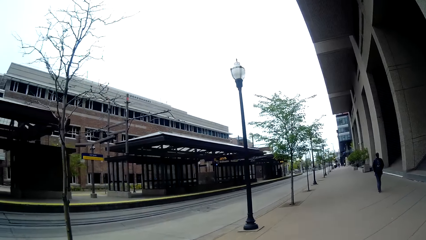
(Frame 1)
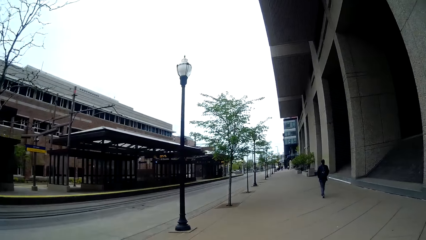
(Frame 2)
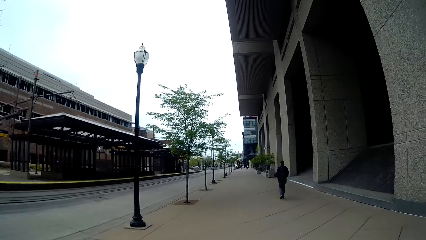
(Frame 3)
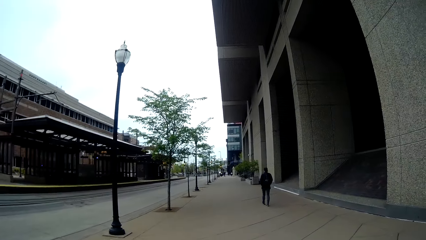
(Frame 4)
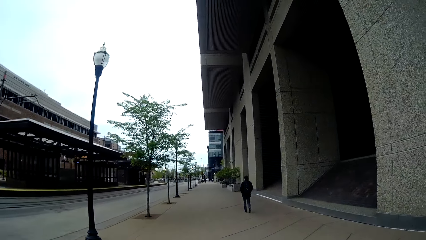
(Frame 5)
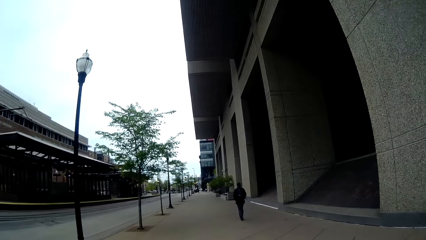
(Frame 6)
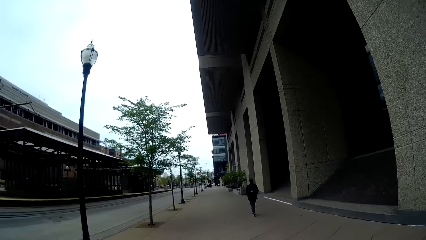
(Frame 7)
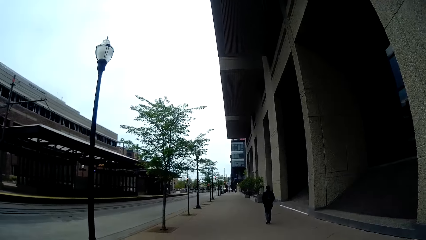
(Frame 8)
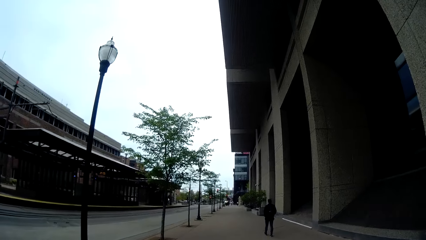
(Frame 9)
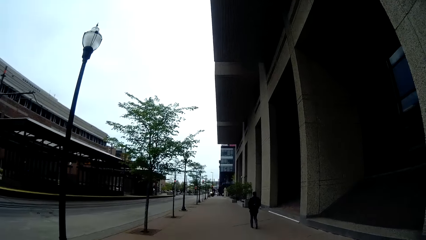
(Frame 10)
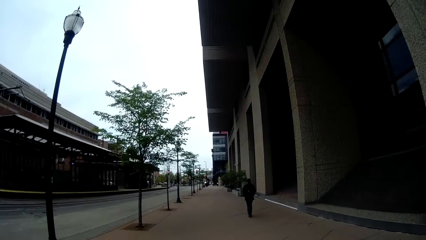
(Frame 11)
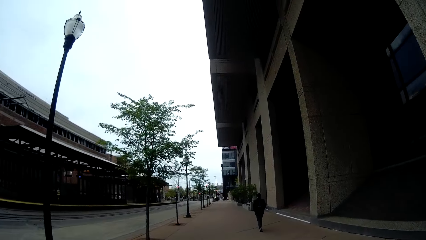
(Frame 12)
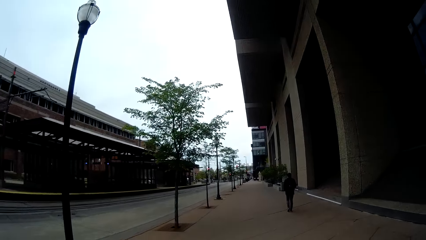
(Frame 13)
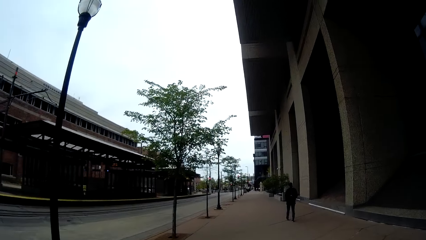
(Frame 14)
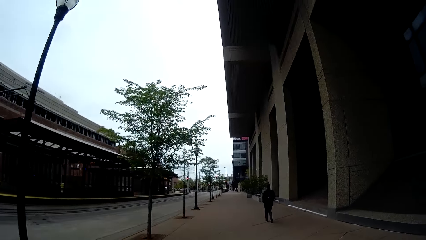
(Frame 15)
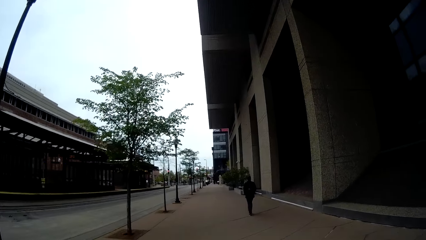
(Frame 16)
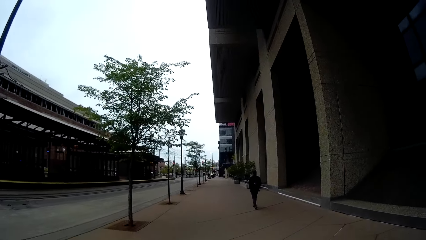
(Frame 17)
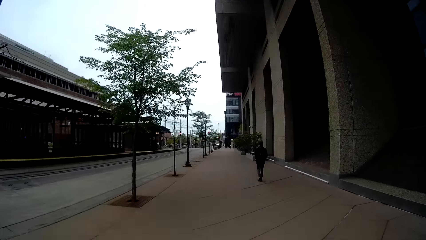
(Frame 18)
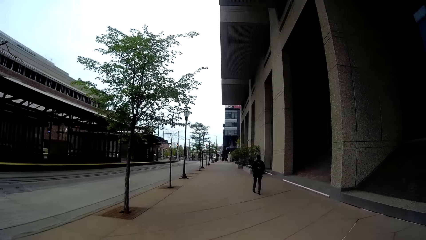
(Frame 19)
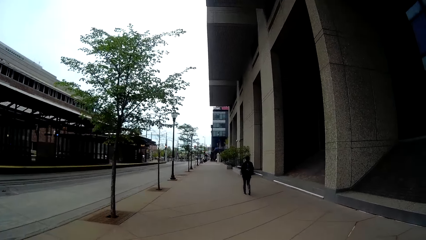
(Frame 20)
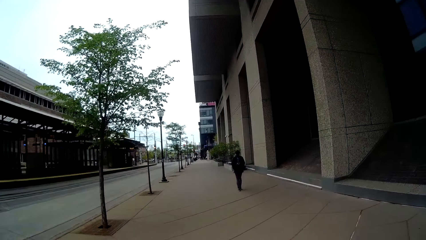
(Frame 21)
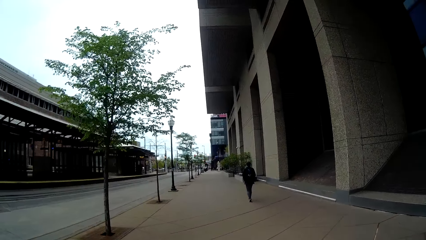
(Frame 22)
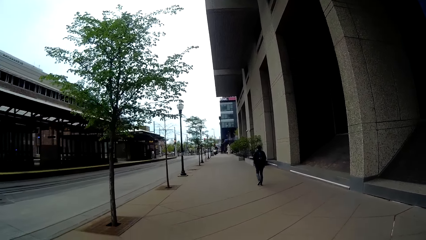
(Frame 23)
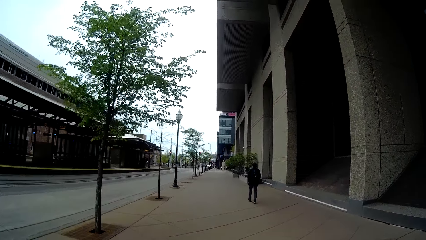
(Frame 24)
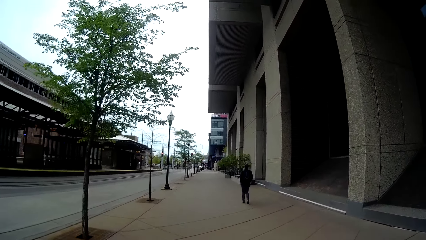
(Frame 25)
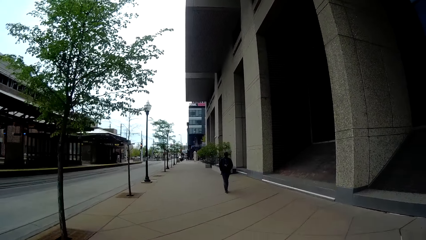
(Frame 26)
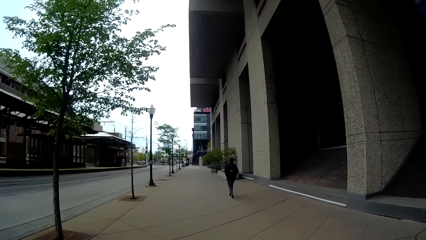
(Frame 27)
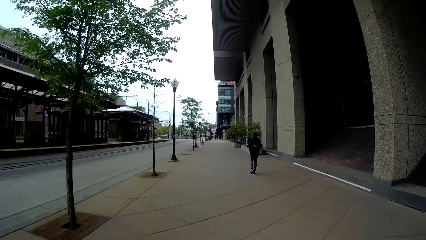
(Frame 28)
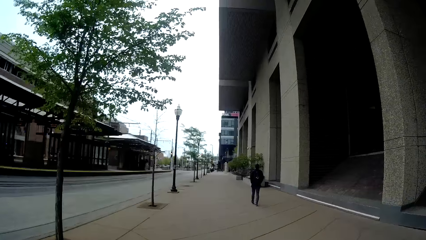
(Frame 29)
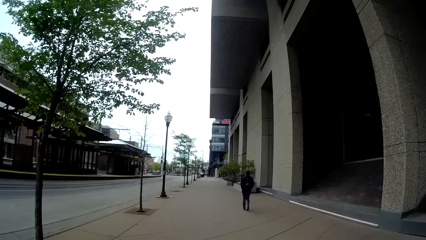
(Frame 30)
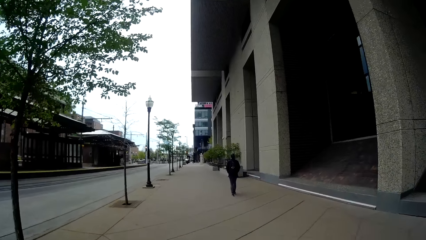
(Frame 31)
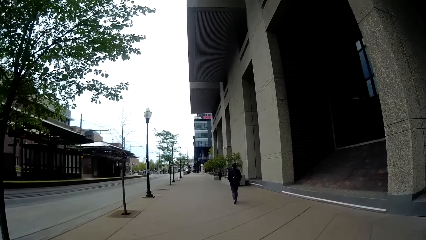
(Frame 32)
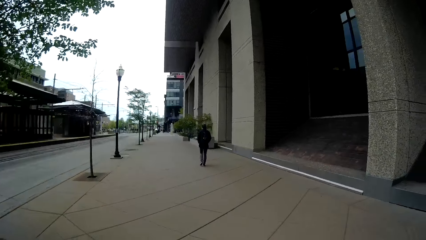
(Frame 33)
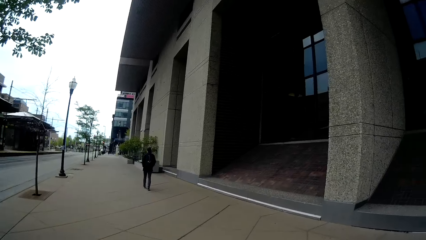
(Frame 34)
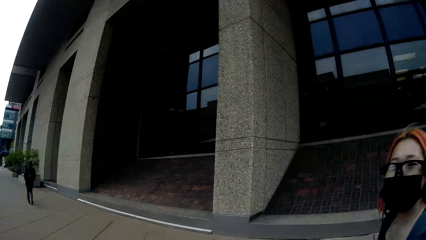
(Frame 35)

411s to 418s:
The camera wearer interacts with a woman.

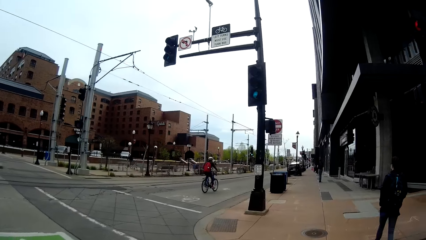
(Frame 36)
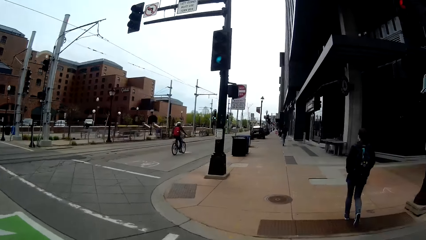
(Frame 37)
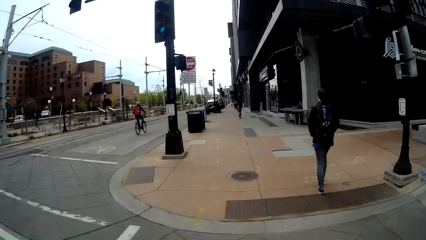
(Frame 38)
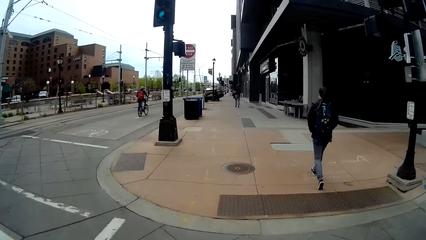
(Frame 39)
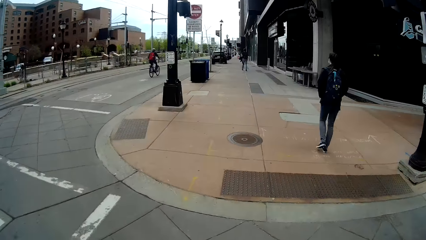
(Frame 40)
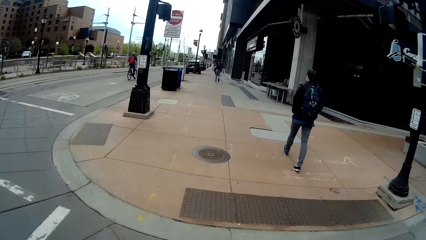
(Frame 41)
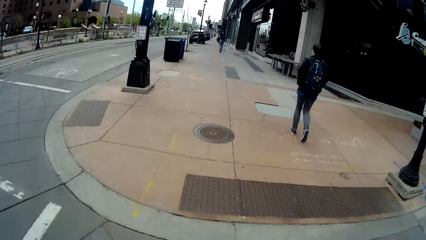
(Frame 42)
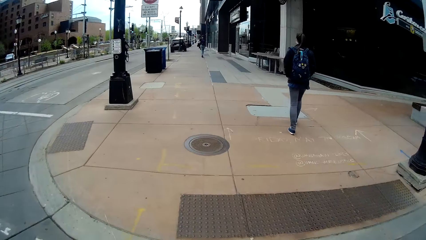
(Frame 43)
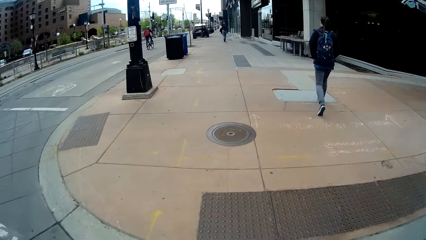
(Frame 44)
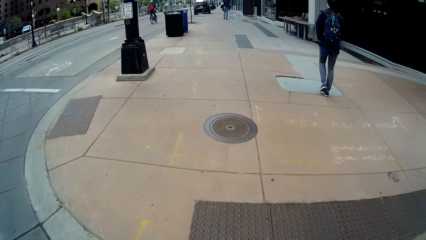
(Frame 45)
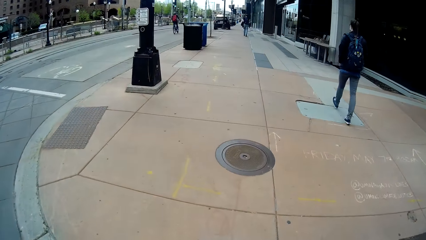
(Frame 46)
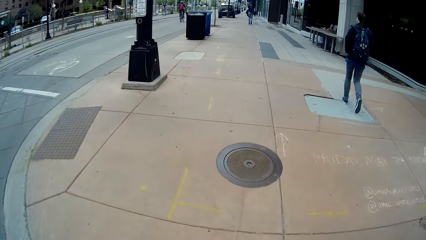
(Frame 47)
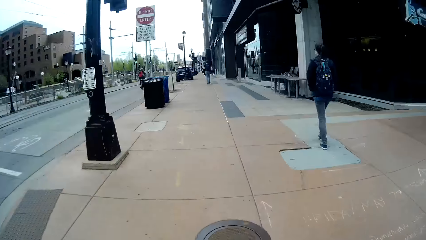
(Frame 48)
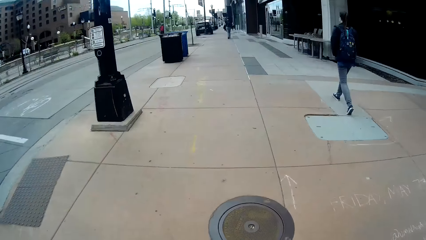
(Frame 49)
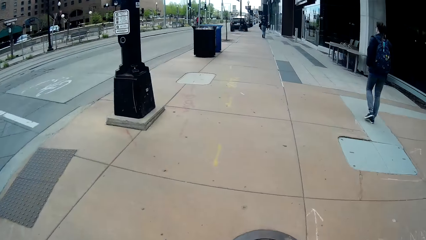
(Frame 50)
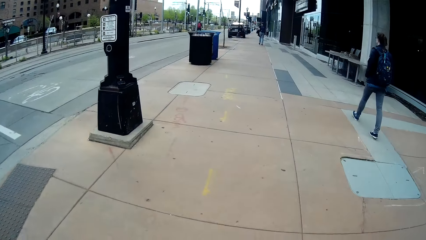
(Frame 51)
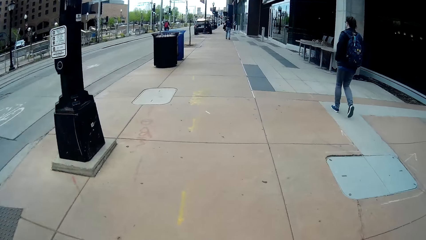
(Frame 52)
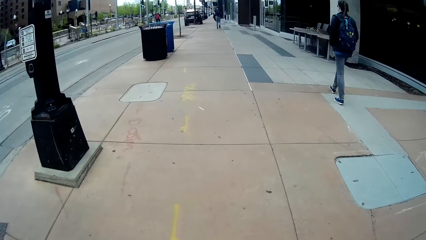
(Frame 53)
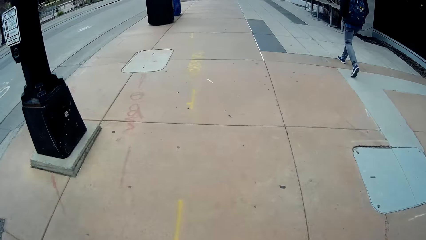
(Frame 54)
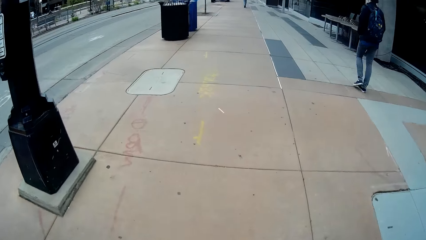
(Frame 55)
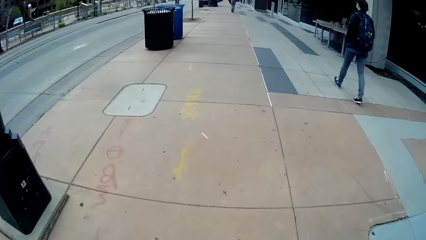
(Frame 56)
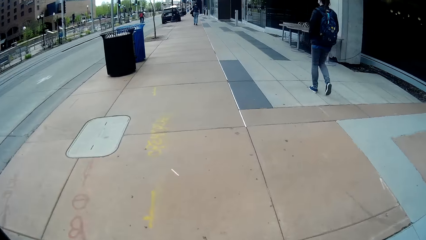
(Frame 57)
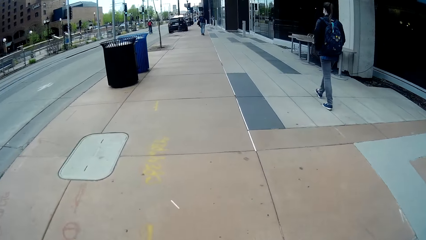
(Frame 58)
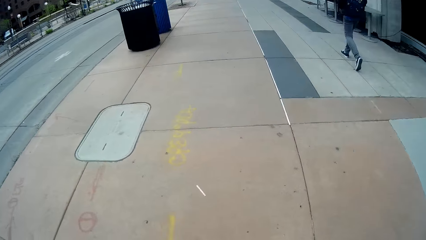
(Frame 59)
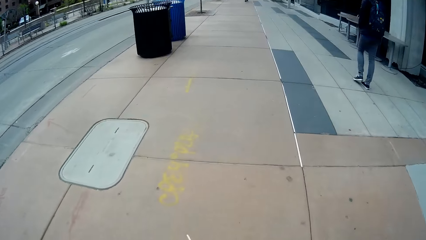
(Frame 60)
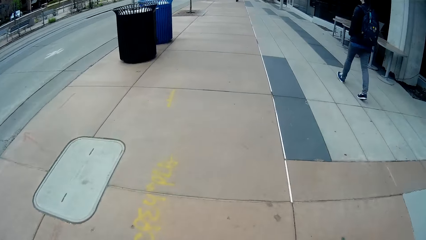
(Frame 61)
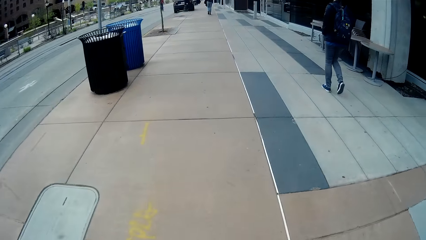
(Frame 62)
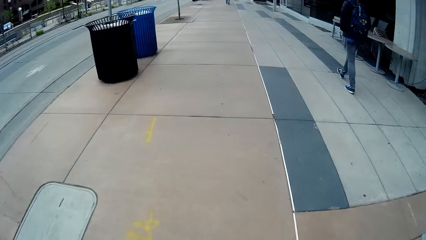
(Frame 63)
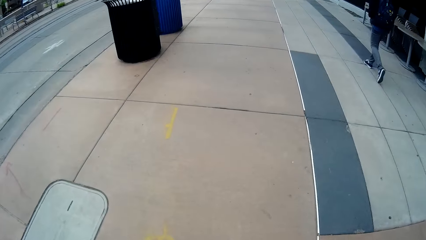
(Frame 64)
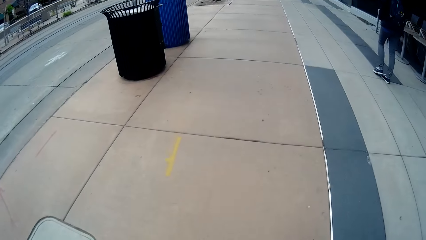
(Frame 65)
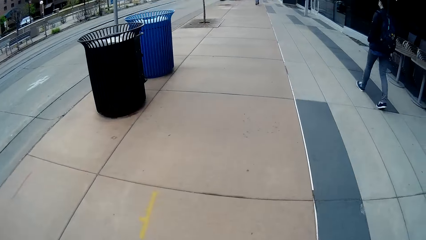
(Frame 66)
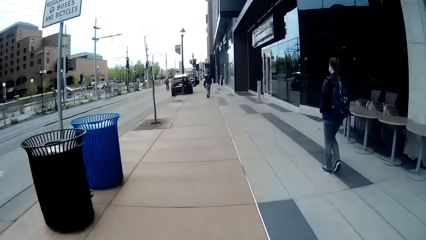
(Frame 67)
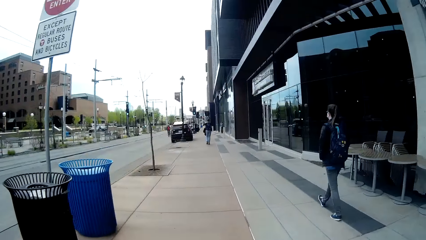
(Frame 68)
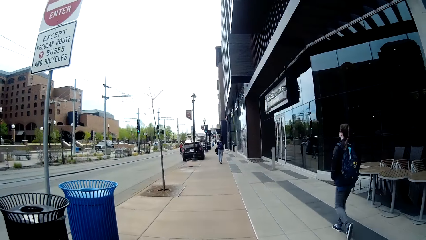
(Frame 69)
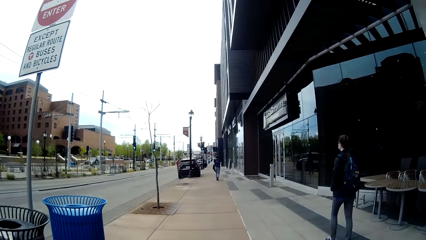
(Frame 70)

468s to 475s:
The camera wearer interacts with a woman.

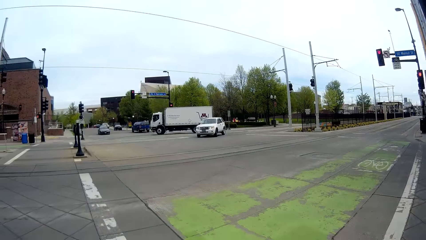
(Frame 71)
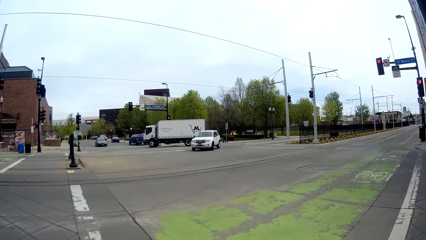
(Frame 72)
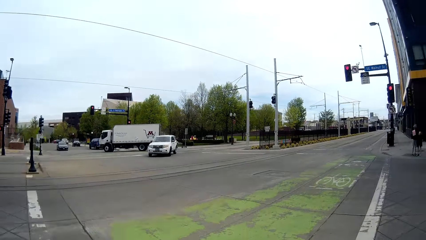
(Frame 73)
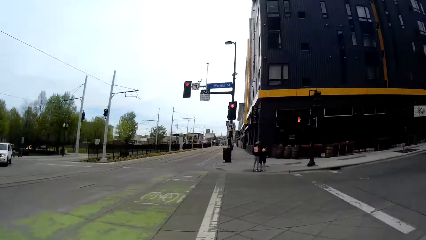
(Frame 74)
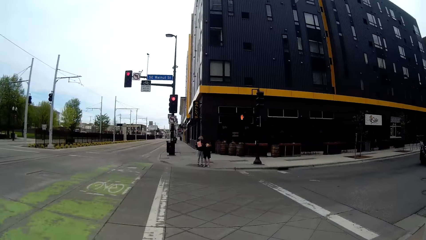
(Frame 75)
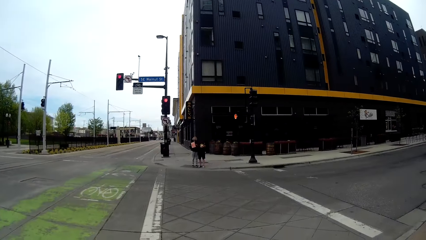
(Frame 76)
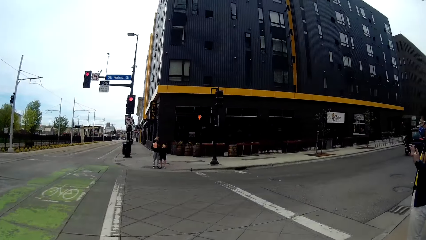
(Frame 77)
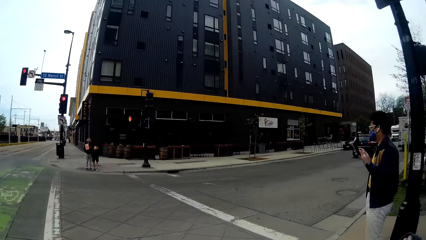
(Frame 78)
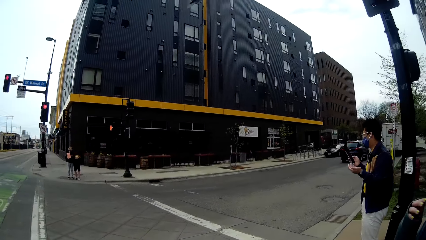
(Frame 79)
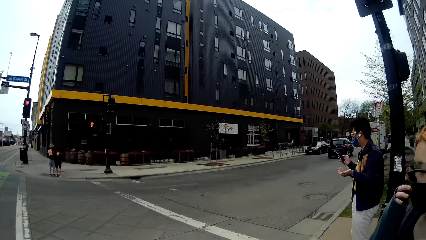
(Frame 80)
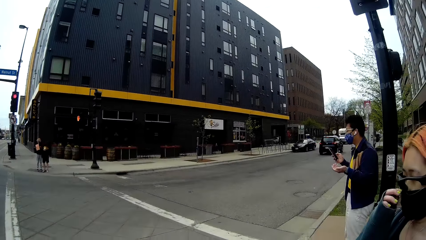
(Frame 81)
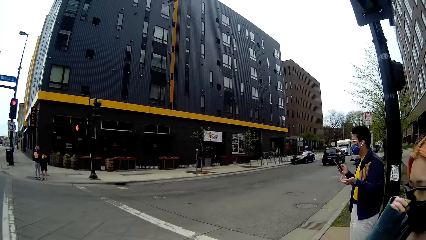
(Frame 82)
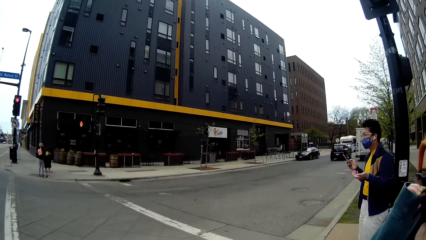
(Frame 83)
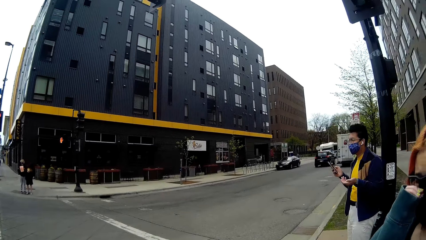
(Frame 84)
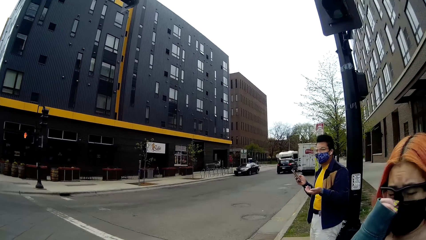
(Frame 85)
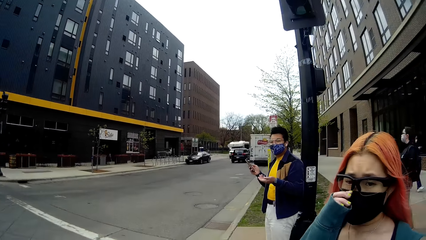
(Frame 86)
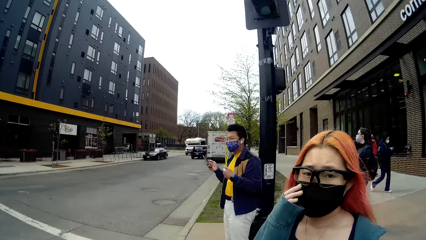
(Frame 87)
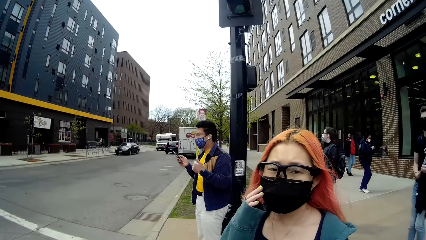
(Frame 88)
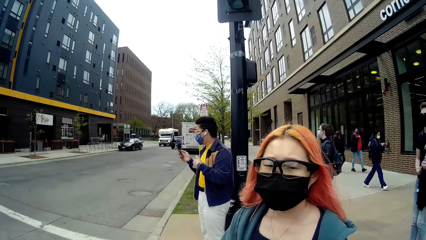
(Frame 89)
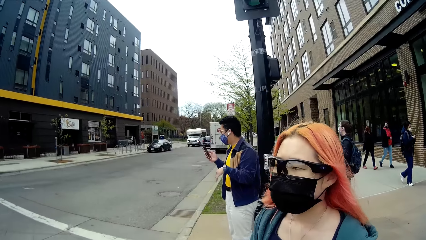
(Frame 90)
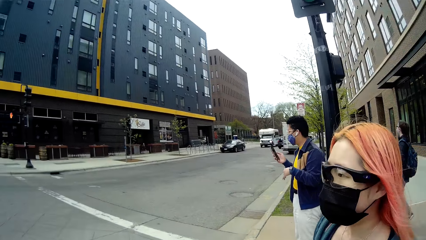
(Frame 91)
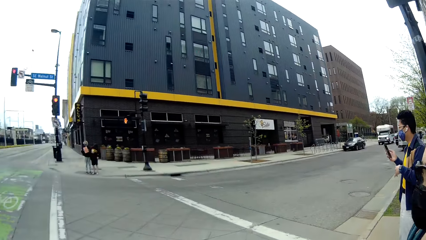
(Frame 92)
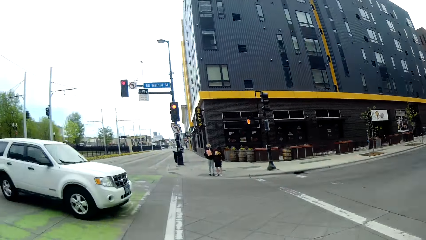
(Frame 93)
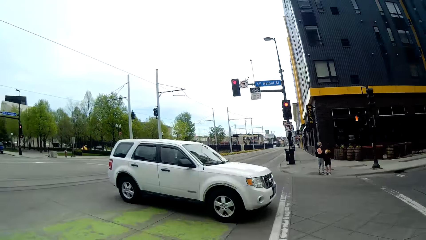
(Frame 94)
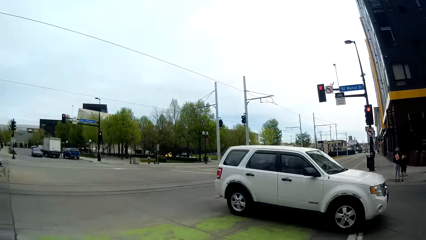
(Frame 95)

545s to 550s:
The camera wearer stands by the red light on the road.
